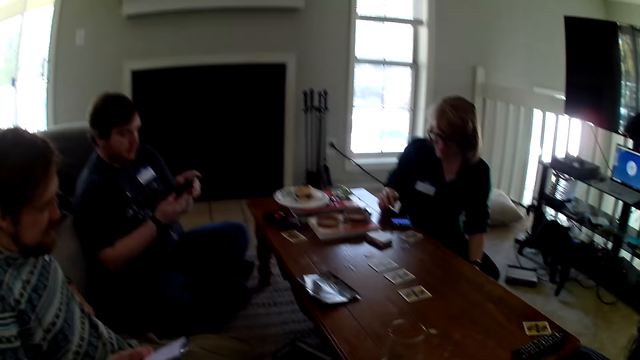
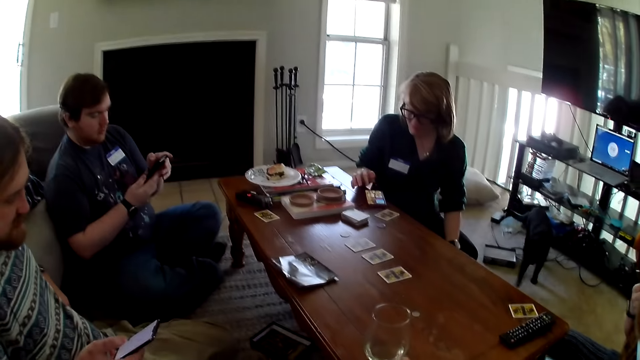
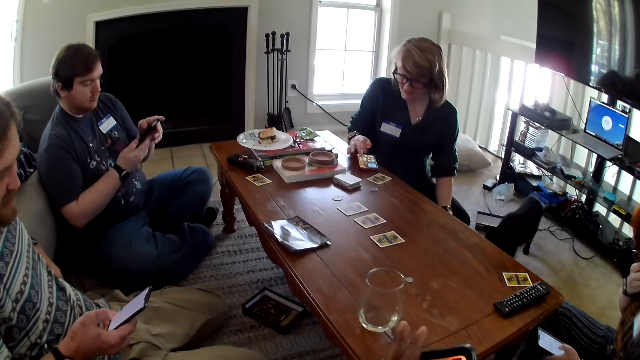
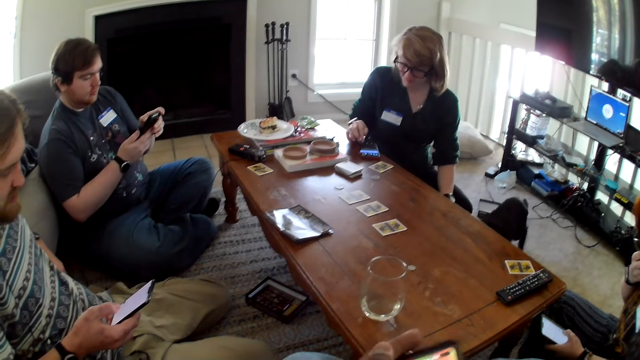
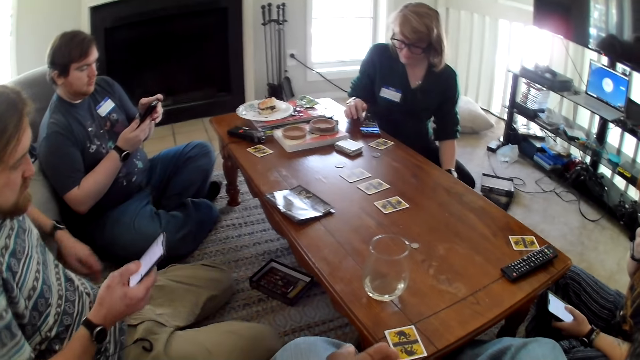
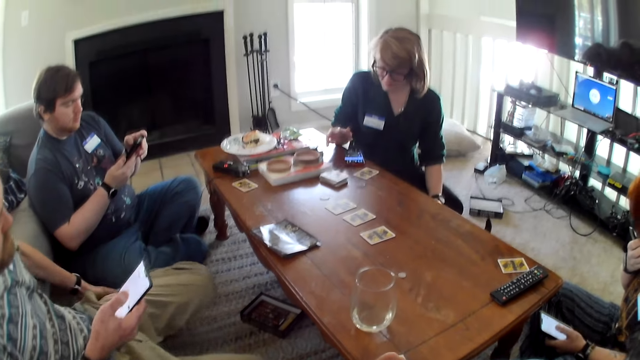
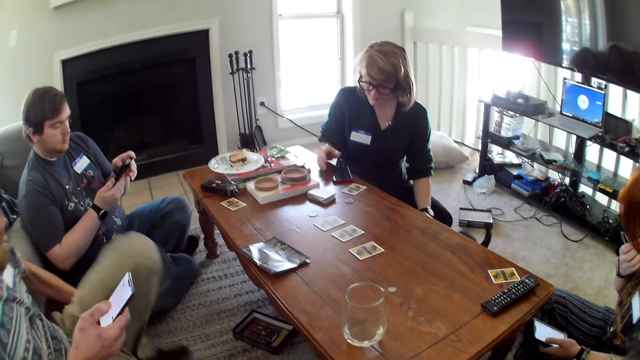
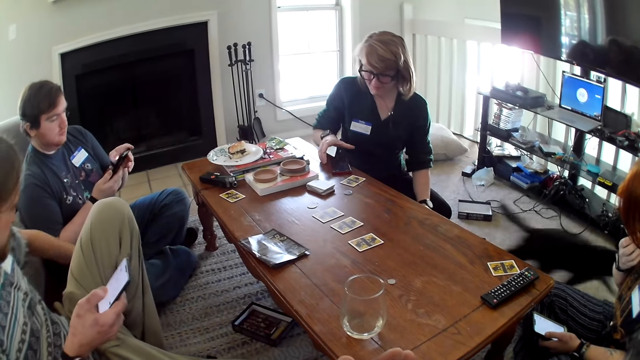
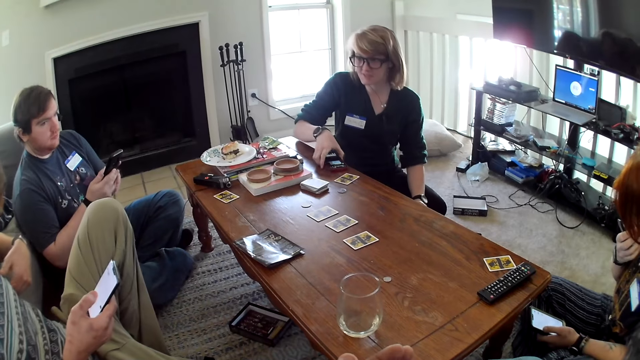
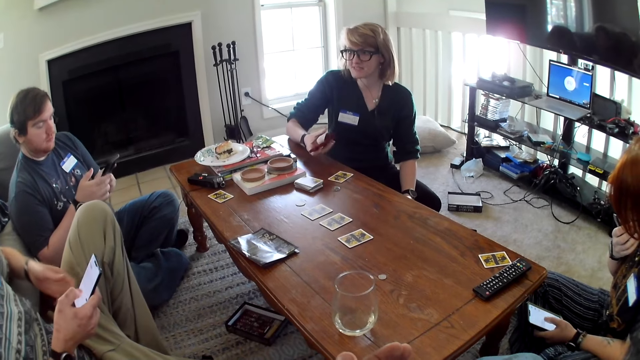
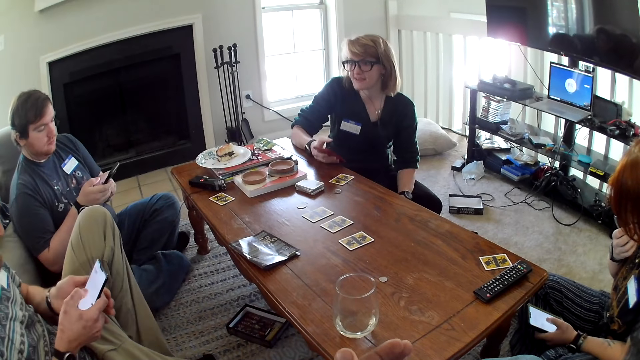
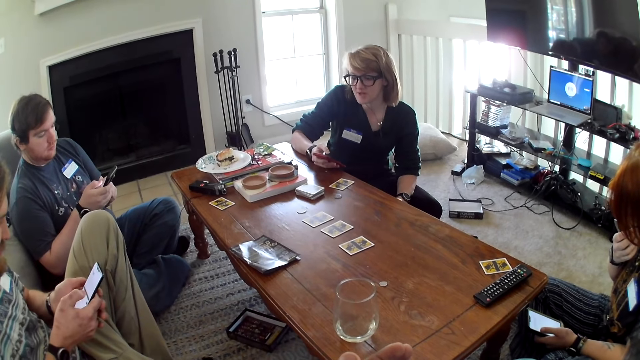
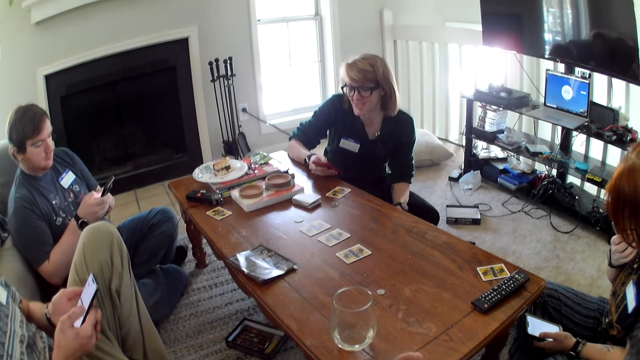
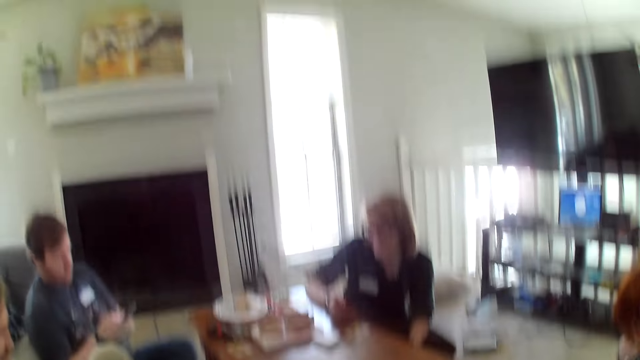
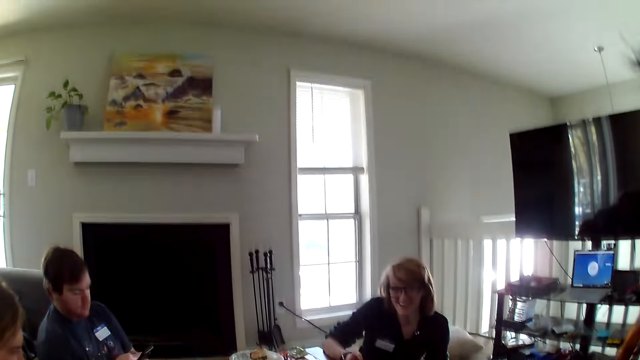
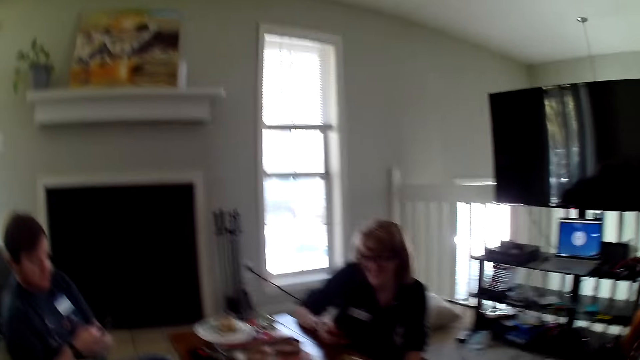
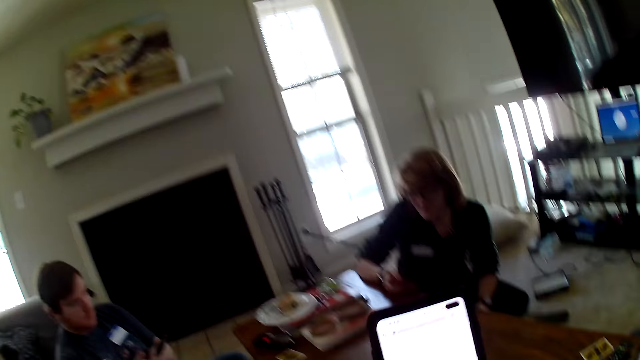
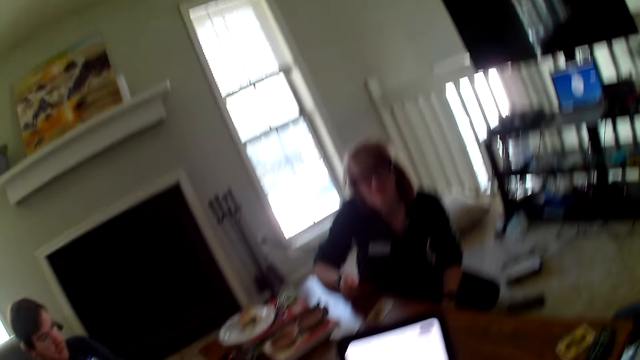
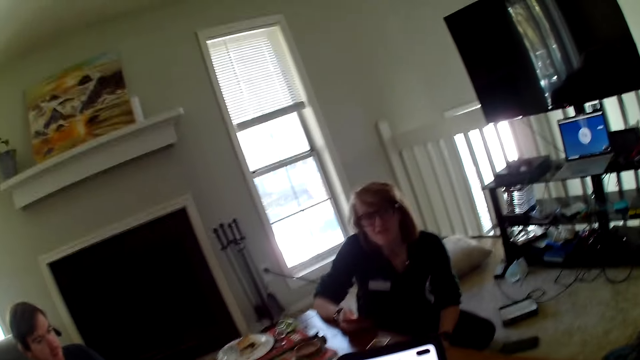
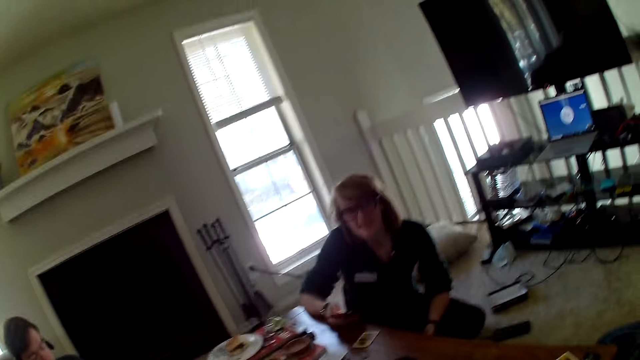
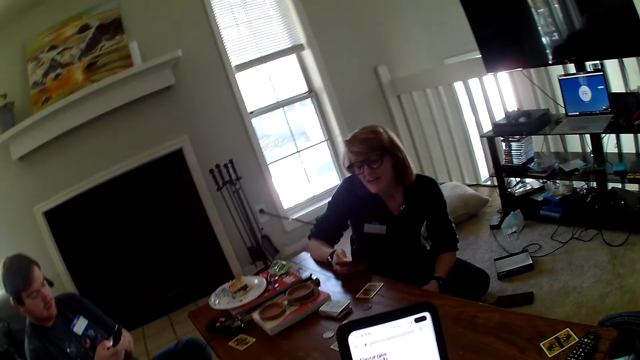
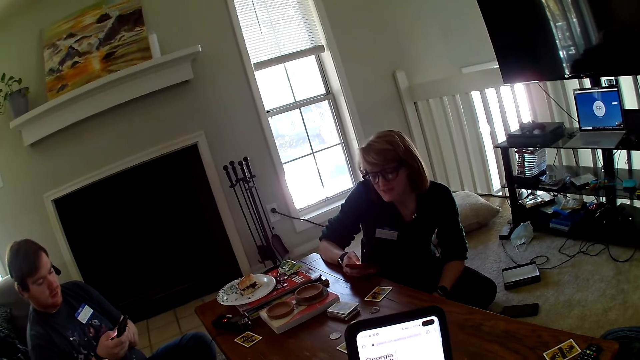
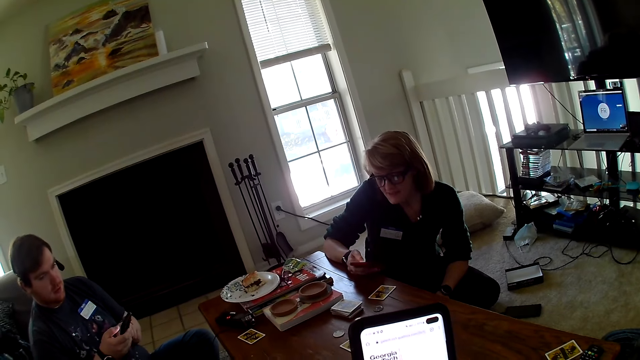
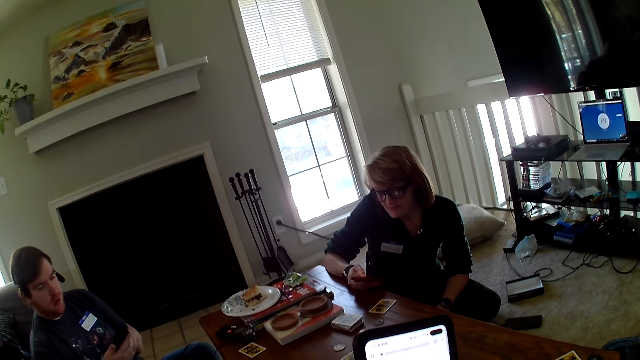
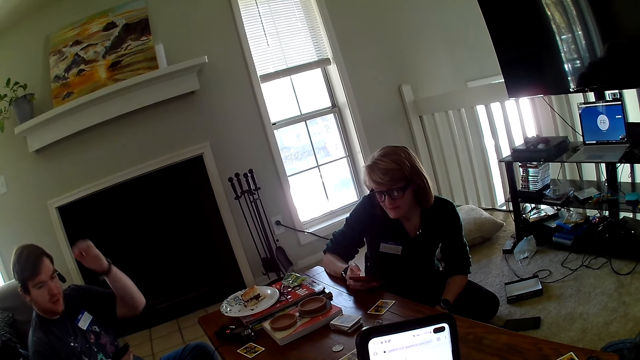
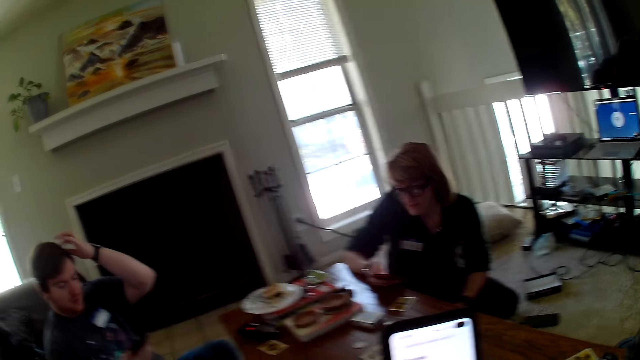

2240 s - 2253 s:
A man operates the phone. A woman operates a phone. Another man operates the phone. The camera wearer operates the phone.

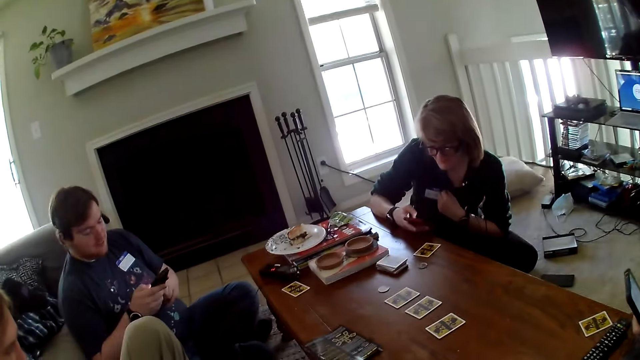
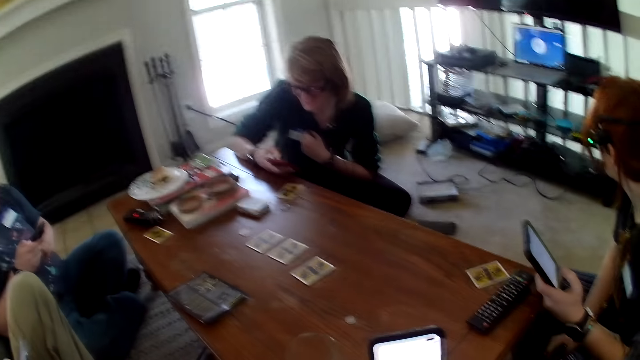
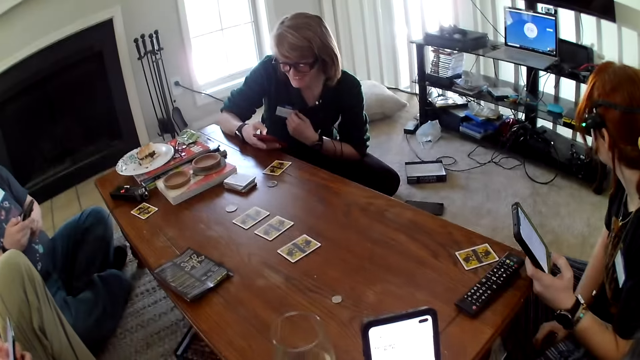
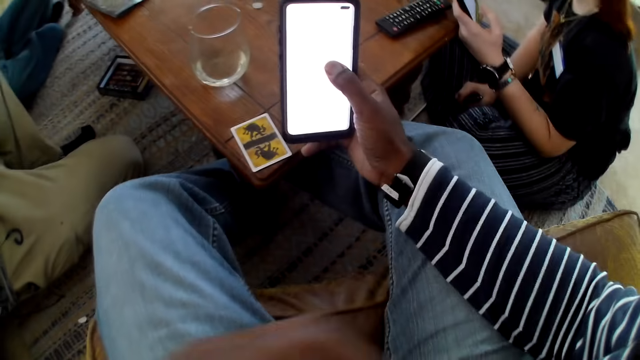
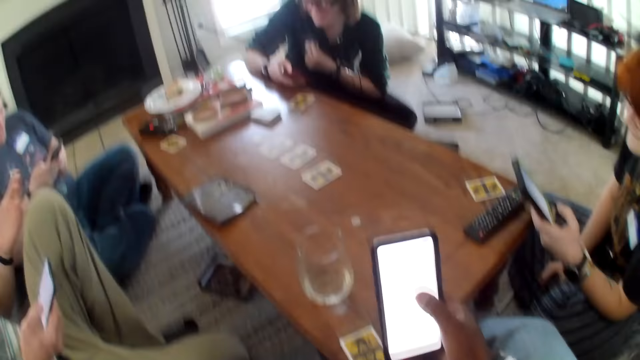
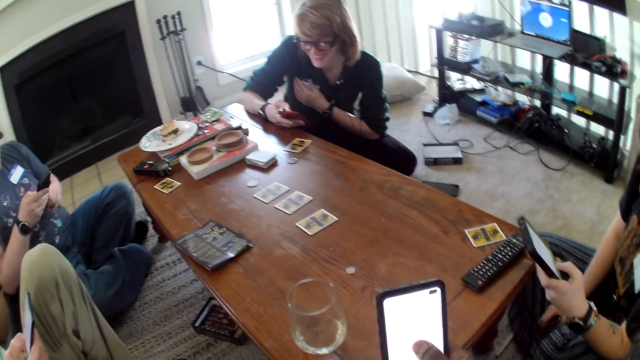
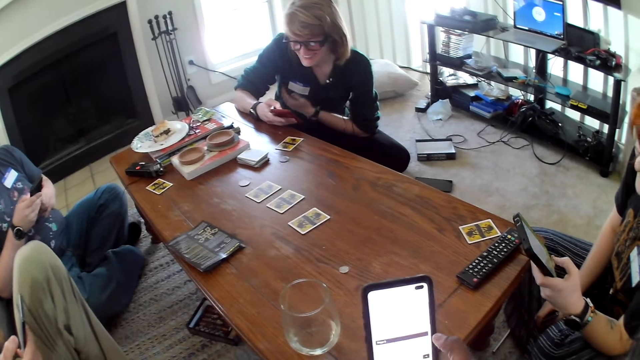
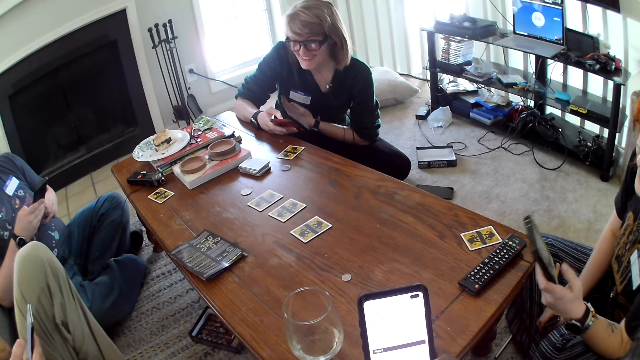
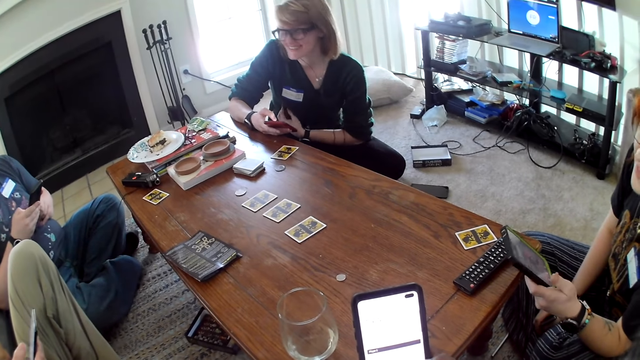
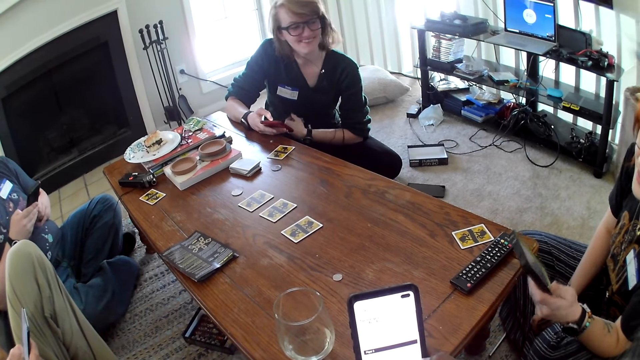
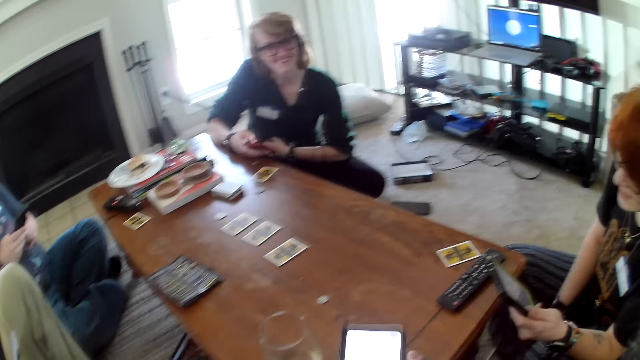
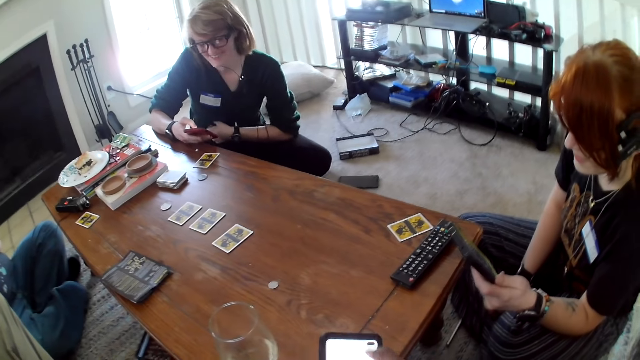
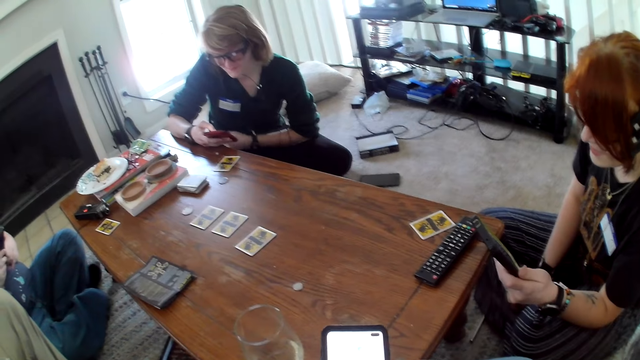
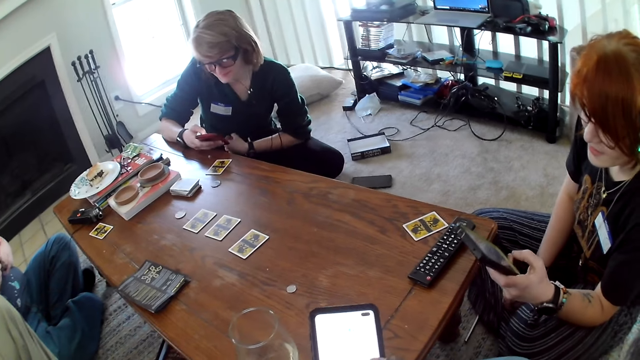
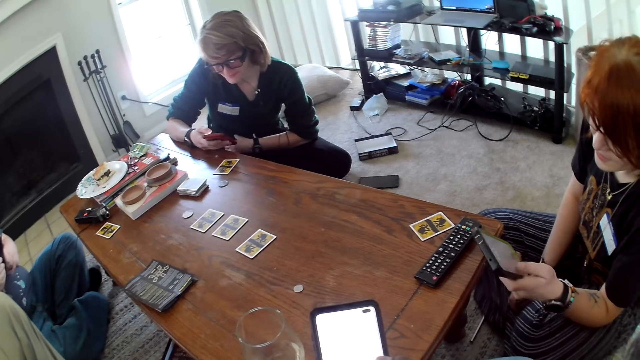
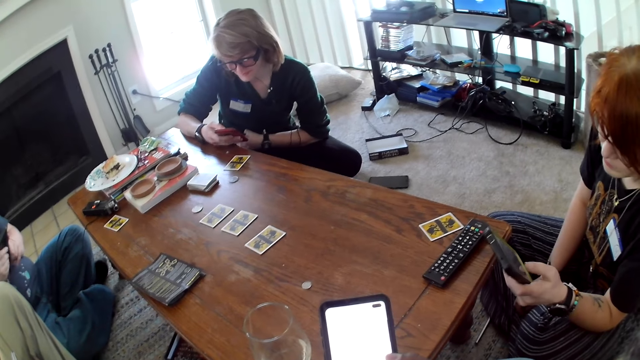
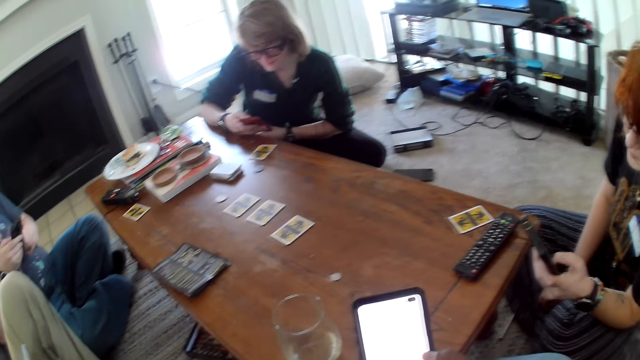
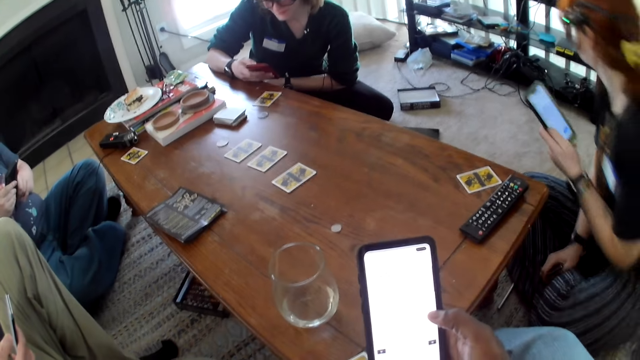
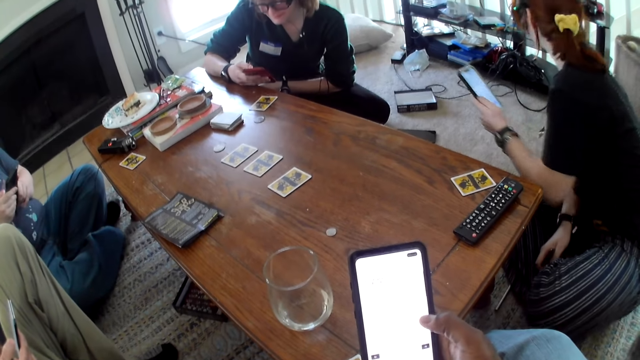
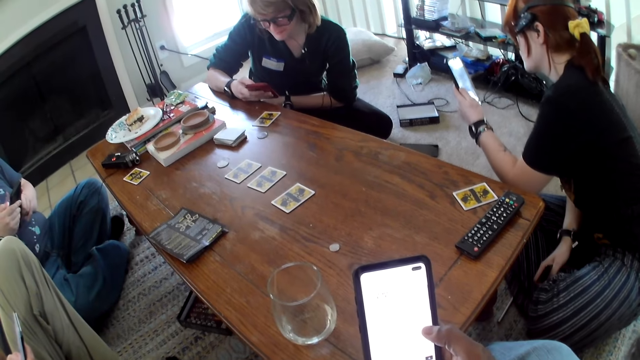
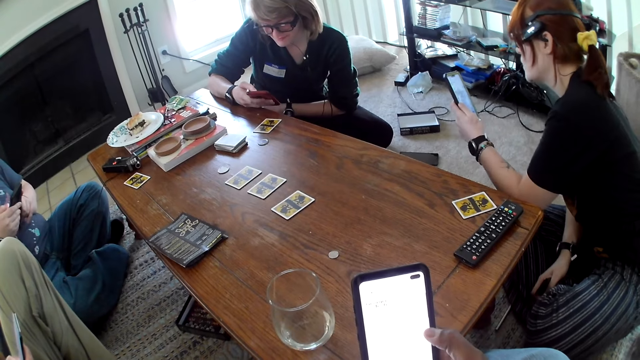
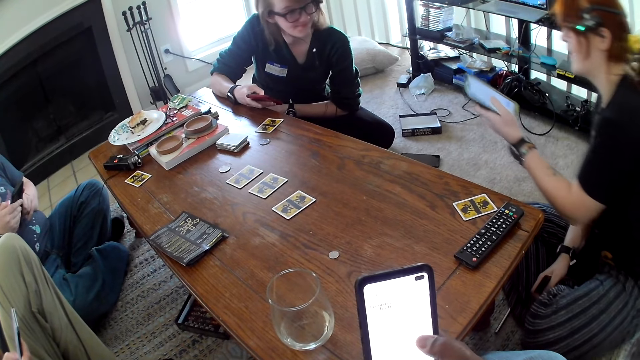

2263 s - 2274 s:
A woman operates a phone. The woman operates the phone.
